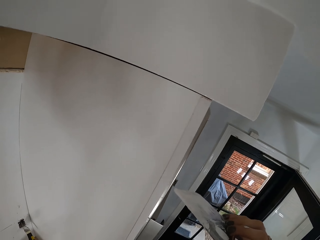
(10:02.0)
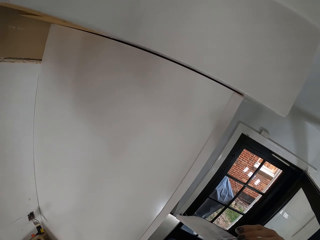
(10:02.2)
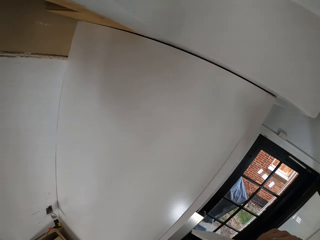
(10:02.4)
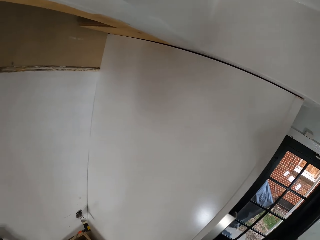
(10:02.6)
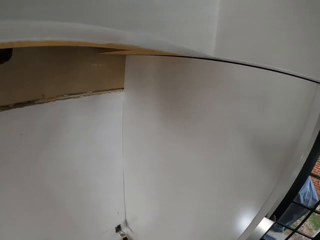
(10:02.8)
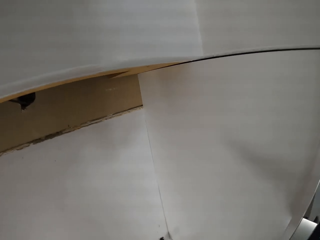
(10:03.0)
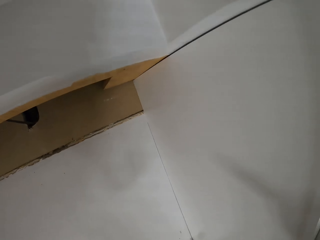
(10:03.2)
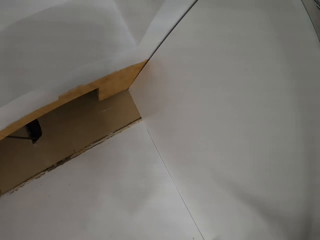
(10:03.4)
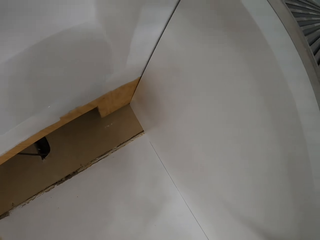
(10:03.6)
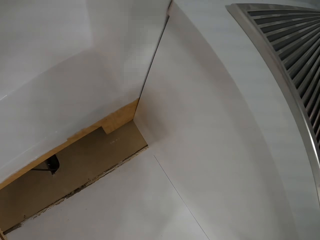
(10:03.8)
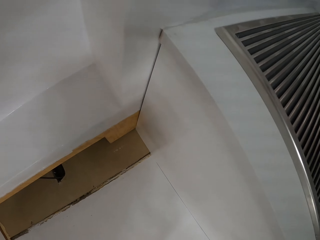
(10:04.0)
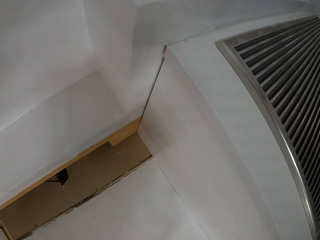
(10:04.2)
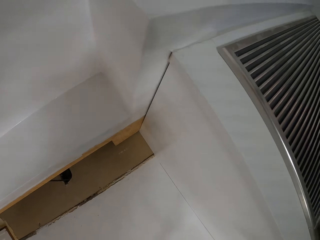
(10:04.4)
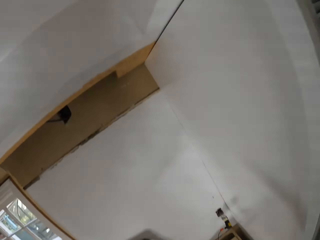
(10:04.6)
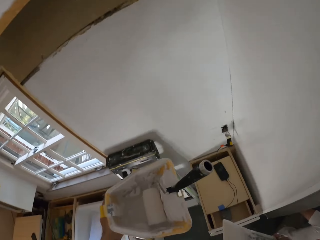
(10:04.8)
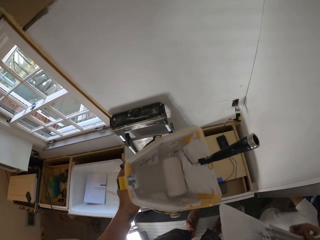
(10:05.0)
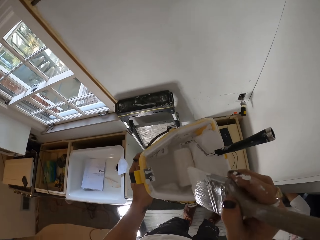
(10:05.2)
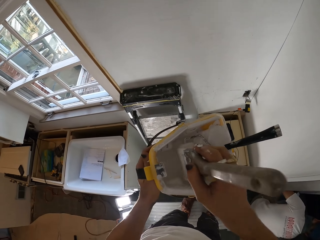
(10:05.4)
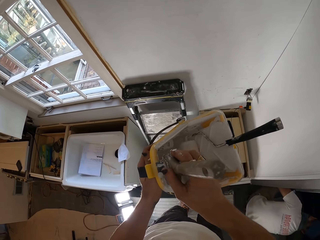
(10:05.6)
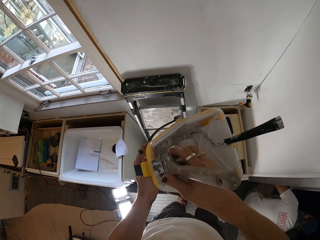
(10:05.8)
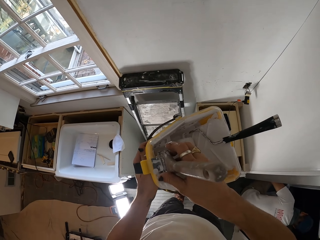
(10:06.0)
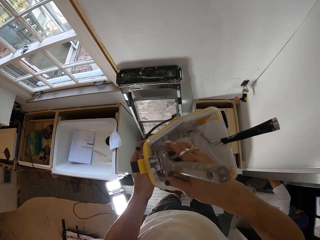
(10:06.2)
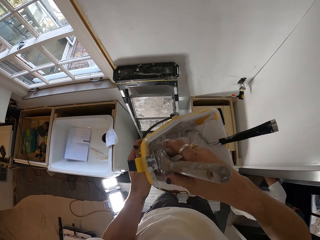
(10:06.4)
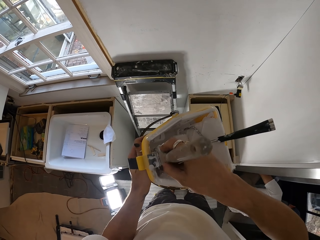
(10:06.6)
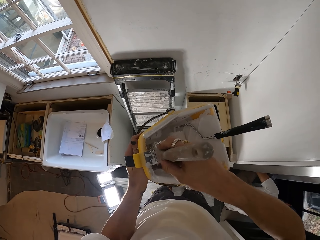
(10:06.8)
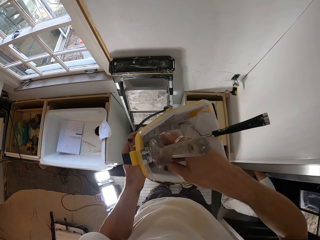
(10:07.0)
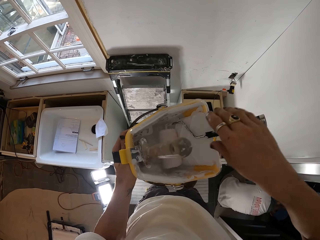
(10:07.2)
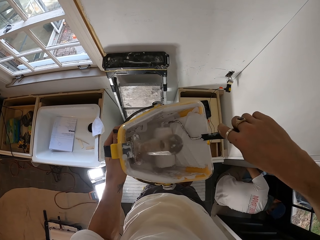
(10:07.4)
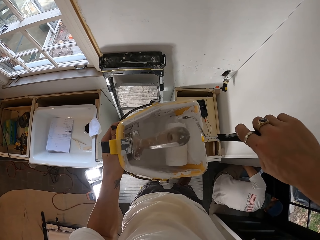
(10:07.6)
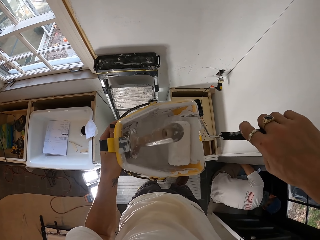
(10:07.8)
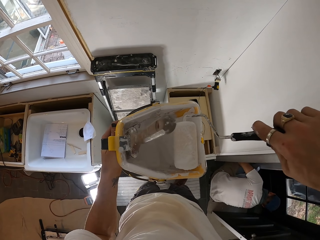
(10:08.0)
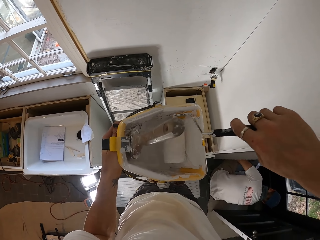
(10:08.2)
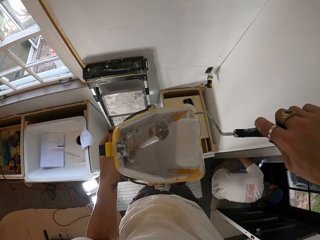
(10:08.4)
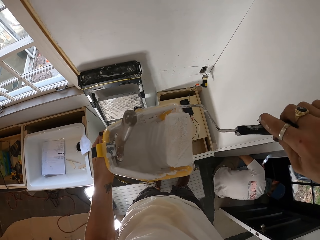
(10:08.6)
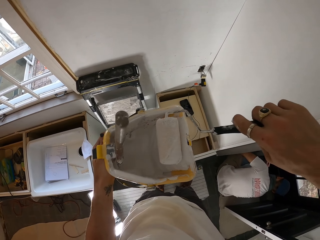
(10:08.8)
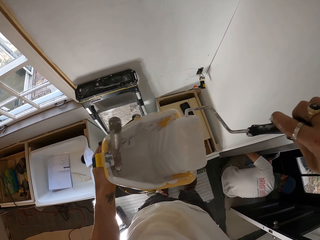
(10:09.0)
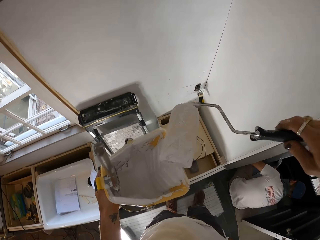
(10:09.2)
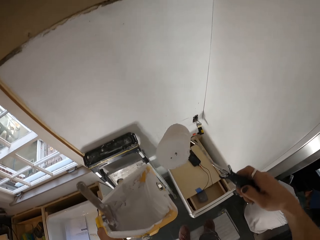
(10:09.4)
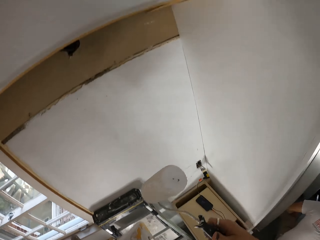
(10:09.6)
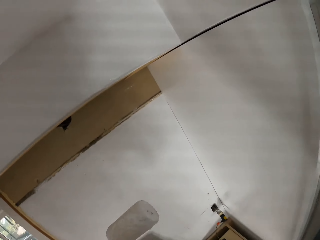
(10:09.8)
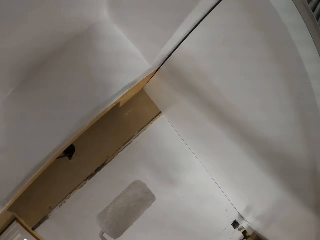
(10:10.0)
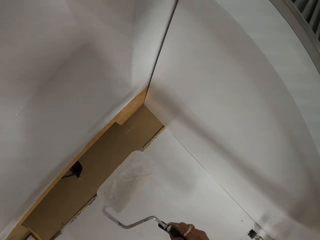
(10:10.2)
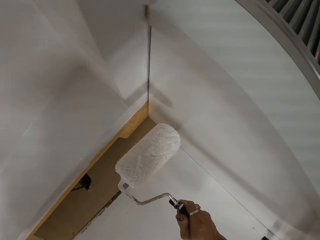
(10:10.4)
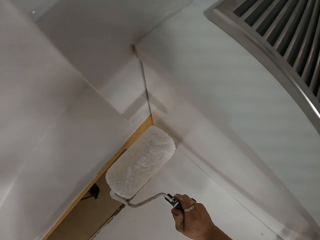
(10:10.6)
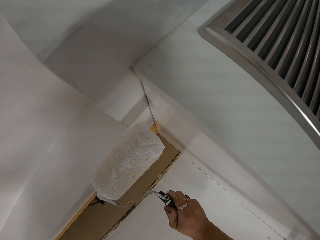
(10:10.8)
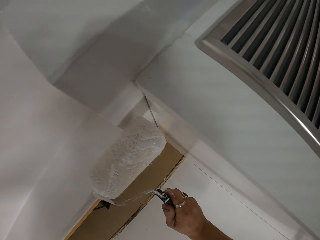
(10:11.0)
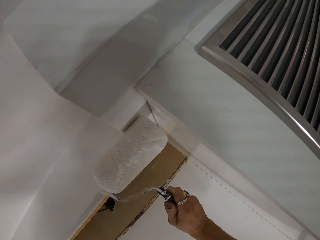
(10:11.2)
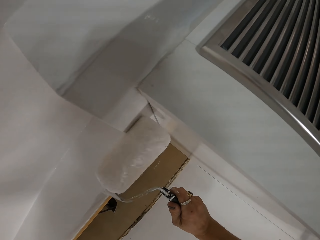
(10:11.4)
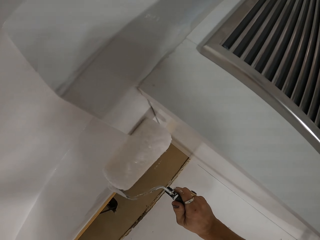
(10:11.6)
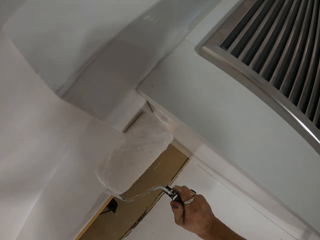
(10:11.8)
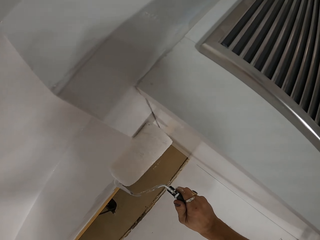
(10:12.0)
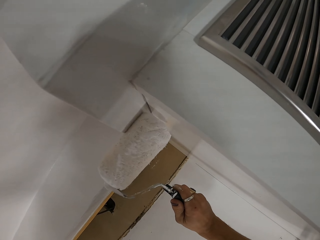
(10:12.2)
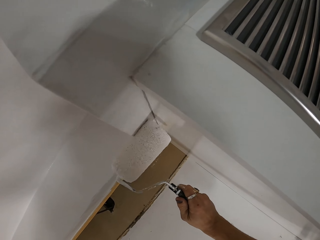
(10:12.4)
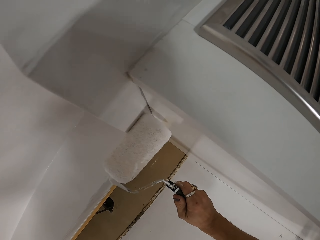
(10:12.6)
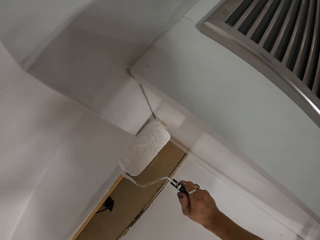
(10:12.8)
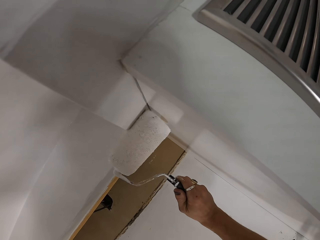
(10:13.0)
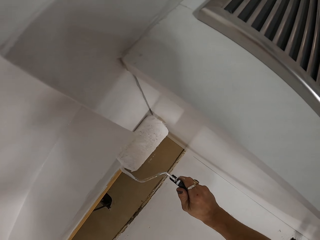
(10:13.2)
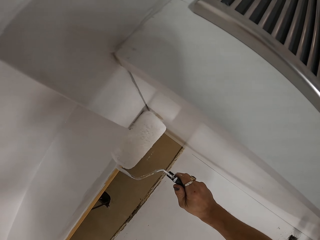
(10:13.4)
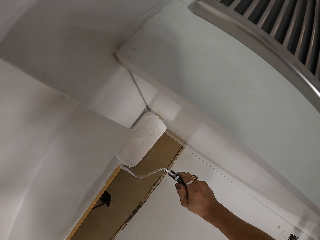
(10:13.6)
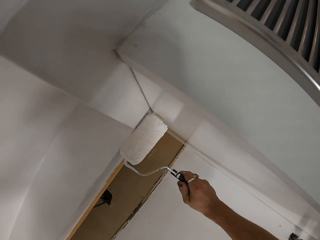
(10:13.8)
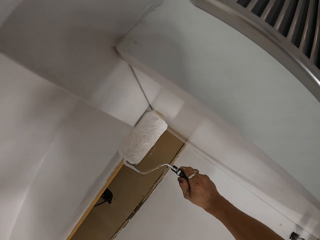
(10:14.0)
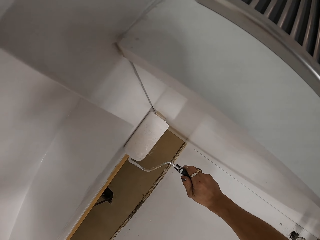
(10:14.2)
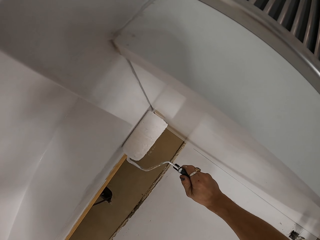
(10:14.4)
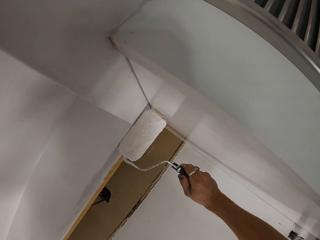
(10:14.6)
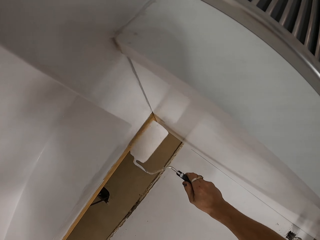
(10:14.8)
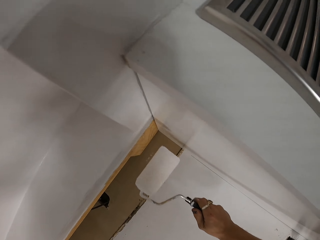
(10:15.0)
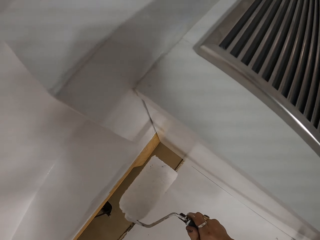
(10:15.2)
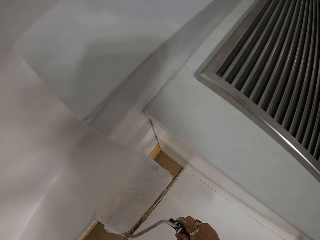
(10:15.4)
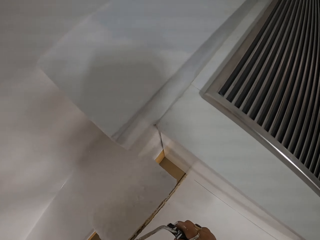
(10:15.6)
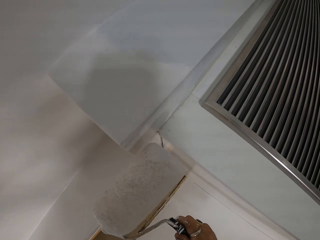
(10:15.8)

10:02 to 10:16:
The camera wearer looks around. They put the paintbrush in the bucket. They pick up the paint roller. They roll the paint roller on the container. They pick the paint with the paint roller. They paint the room using a roller.

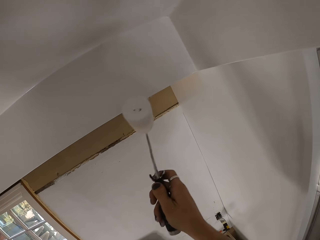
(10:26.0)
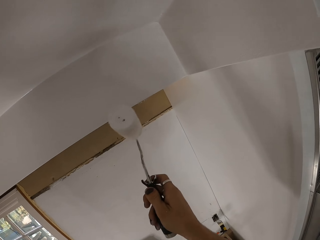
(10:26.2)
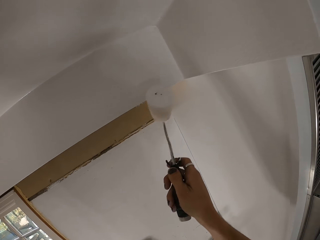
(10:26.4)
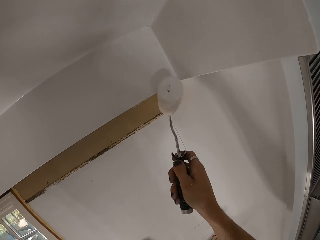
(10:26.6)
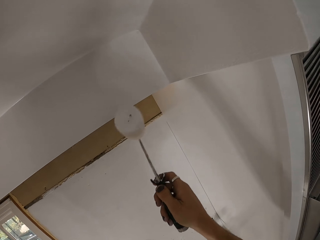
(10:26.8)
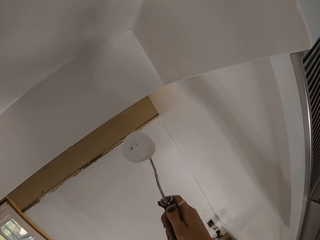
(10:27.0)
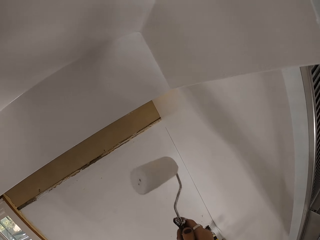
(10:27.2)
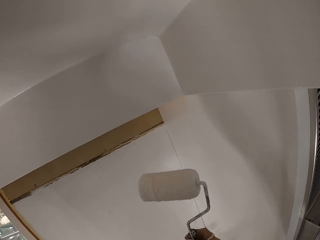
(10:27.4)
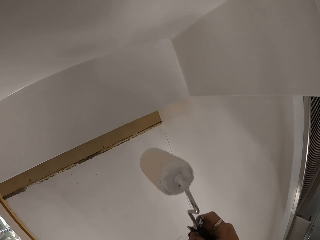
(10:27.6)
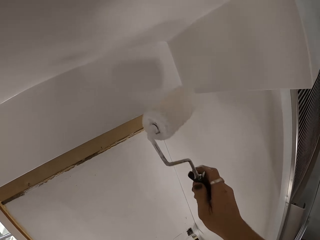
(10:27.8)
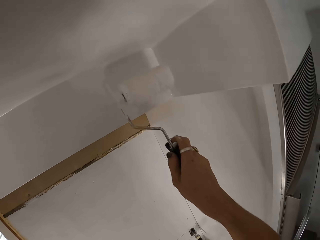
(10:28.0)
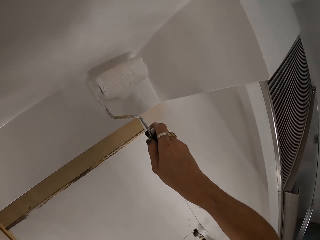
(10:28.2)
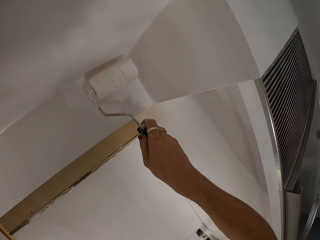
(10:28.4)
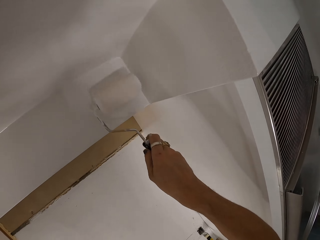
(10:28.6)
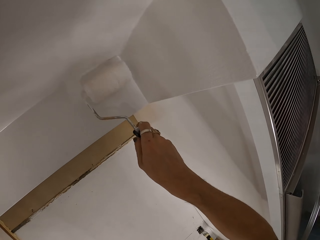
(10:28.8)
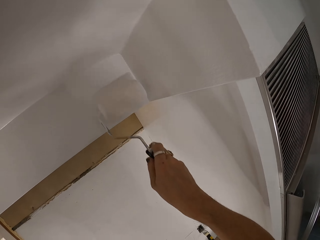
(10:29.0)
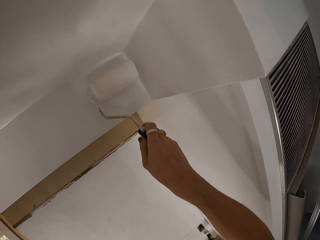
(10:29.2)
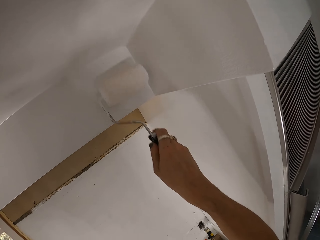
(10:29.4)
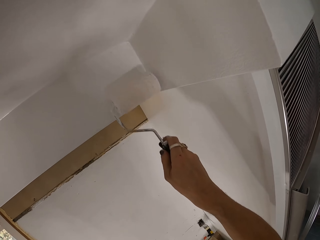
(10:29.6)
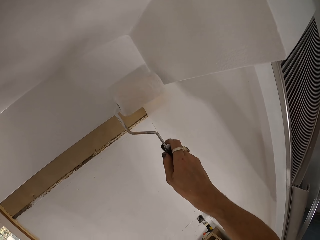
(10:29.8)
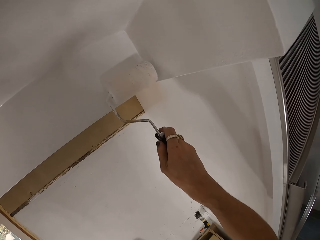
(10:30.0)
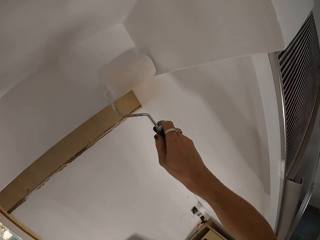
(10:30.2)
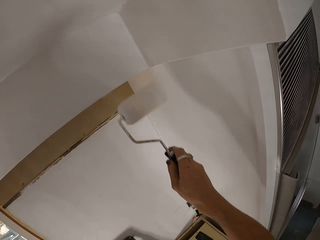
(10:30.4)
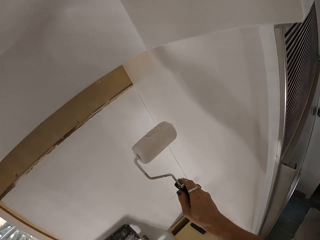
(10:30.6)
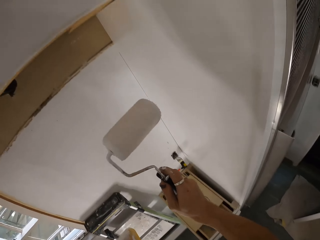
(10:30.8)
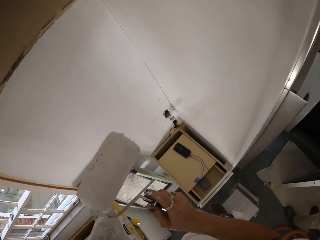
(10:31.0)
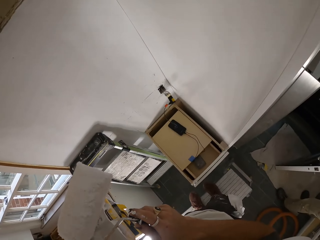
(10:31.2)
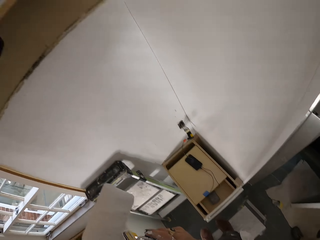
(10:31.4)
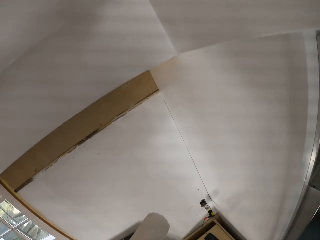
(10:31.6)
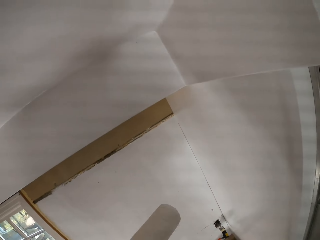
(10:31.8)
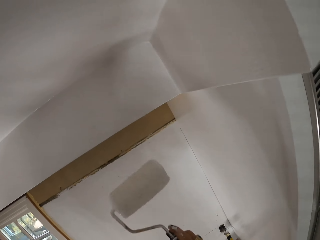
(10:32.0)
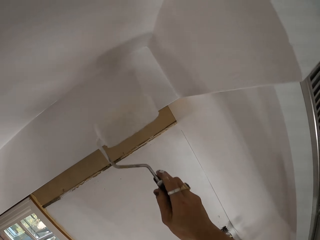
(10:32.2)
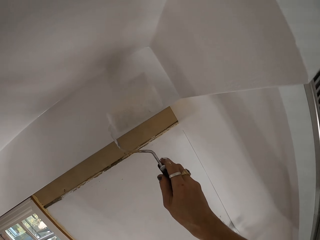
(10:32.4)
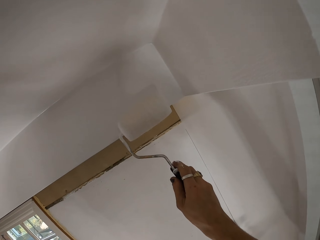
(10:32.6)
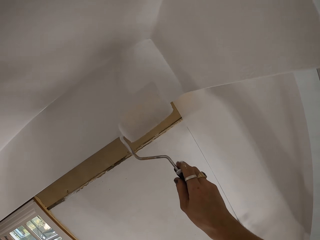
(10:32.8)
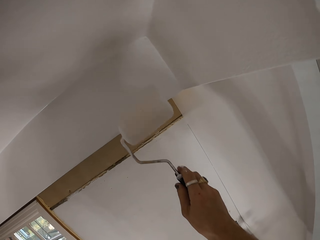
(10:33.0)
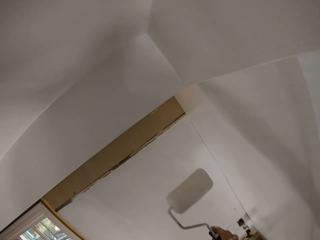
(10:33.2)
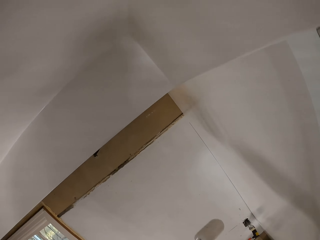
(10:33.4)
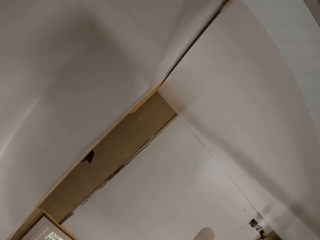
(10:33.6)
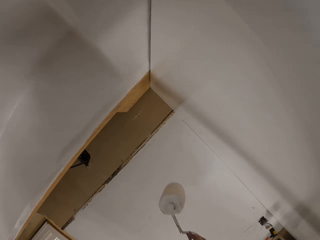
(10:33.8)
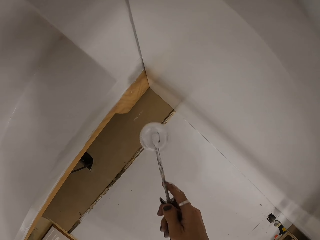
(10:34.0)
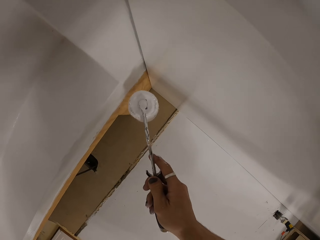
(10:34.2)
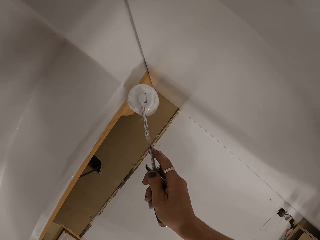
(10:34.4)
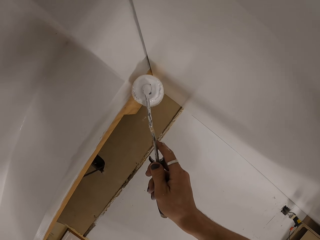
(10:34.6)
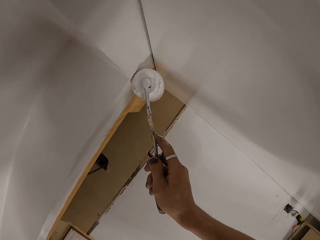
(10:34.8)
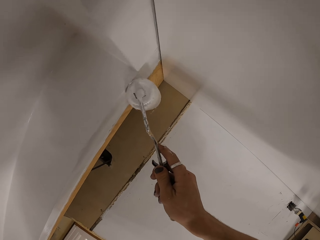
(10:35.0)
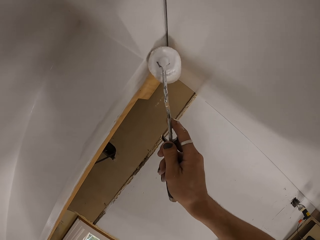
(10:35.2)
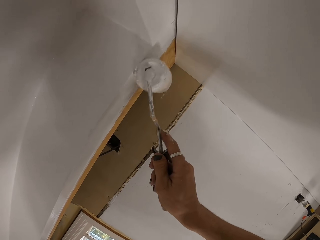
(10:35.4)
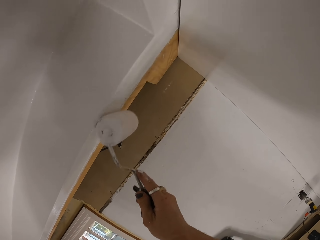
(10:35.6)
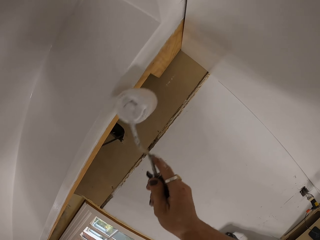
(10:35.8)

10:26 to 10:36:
The camera wearer turns the paint roller. They paint using a roller. They look around. They paint using a roller.
